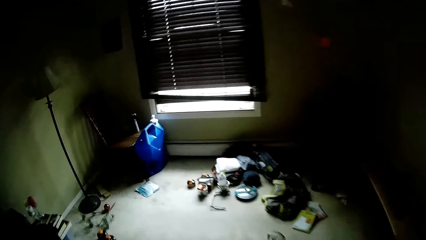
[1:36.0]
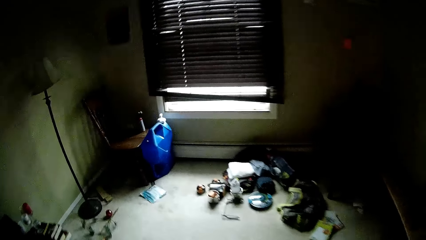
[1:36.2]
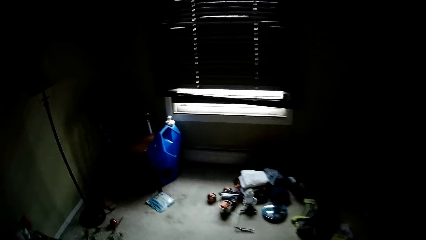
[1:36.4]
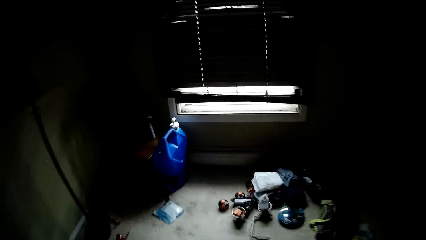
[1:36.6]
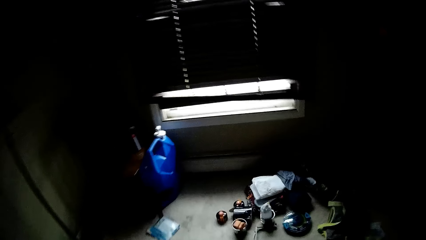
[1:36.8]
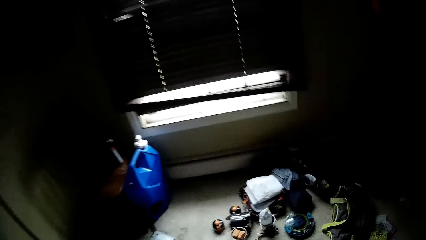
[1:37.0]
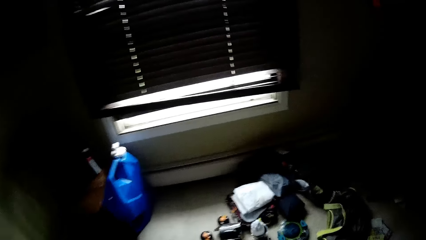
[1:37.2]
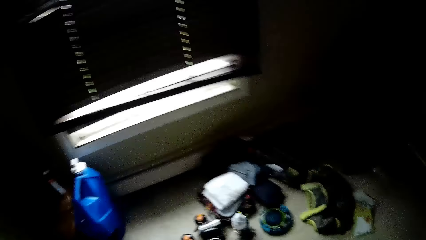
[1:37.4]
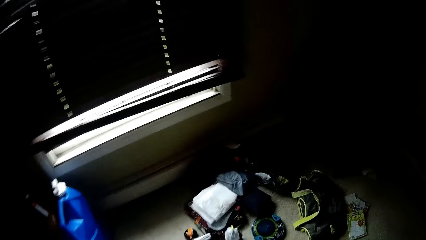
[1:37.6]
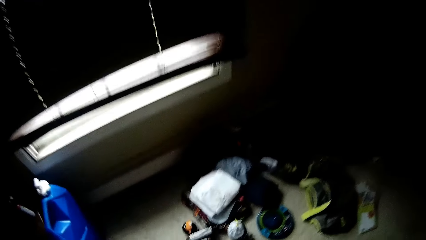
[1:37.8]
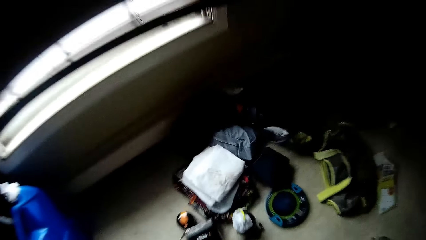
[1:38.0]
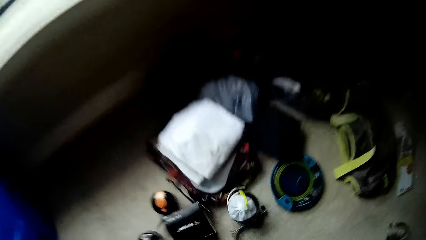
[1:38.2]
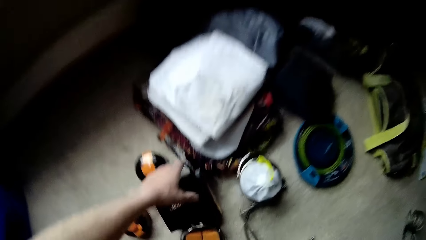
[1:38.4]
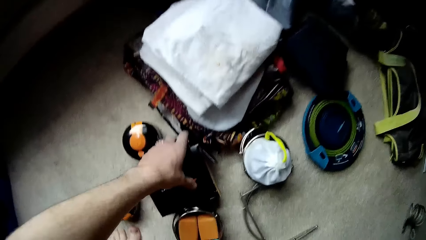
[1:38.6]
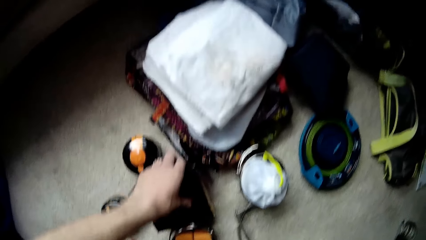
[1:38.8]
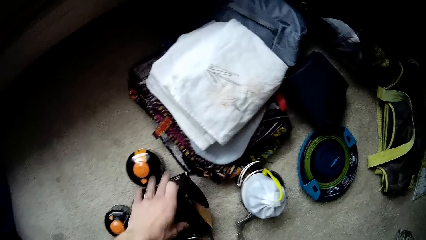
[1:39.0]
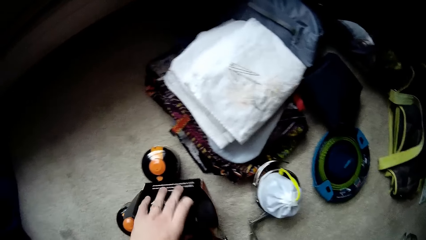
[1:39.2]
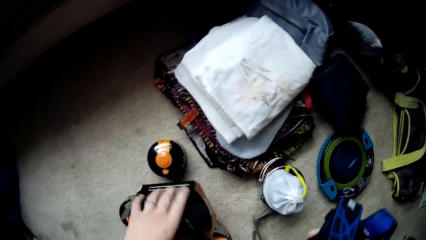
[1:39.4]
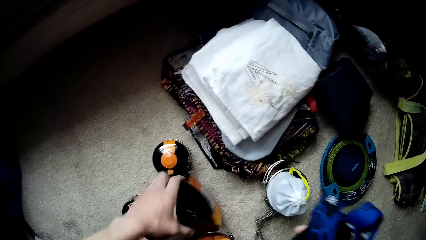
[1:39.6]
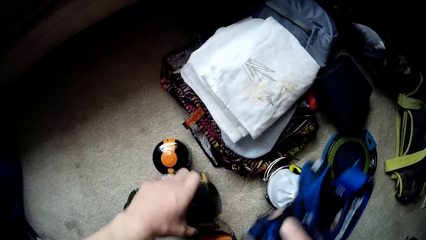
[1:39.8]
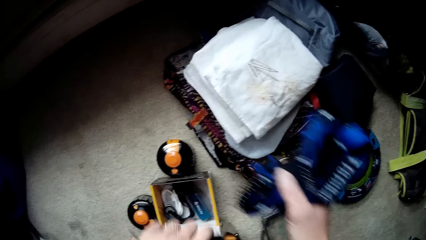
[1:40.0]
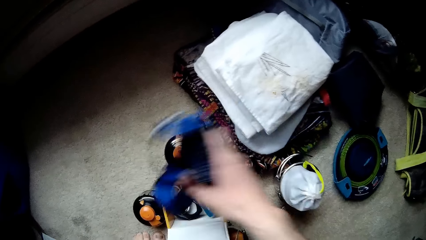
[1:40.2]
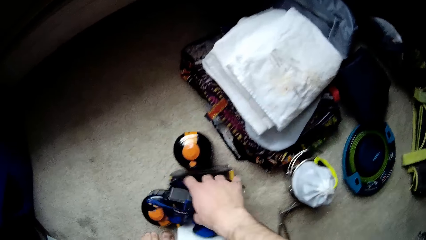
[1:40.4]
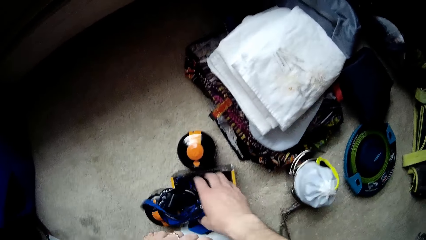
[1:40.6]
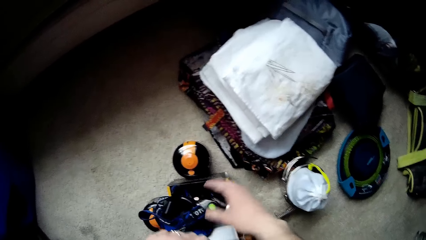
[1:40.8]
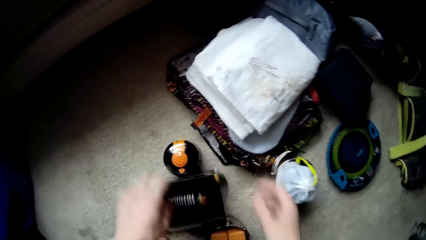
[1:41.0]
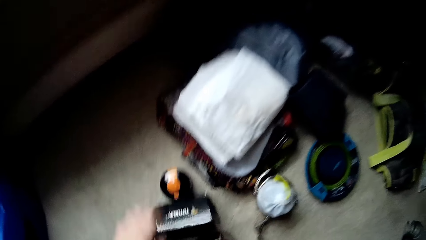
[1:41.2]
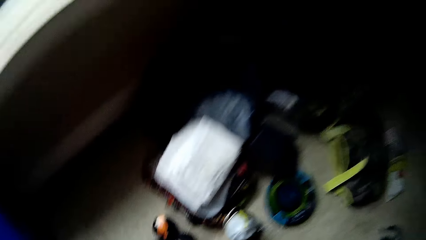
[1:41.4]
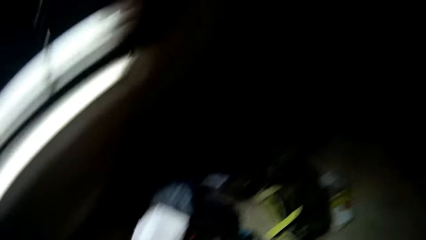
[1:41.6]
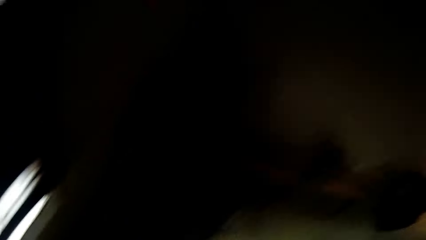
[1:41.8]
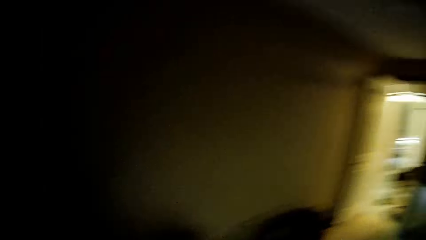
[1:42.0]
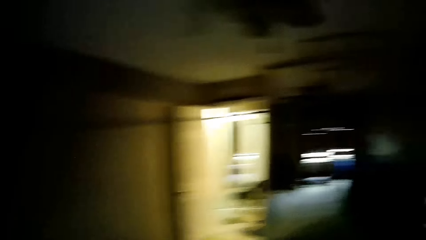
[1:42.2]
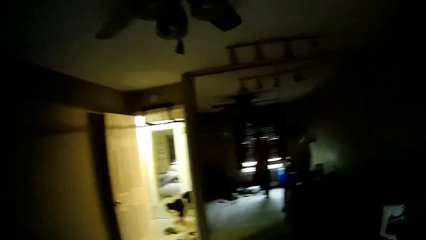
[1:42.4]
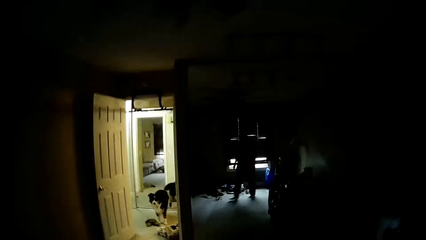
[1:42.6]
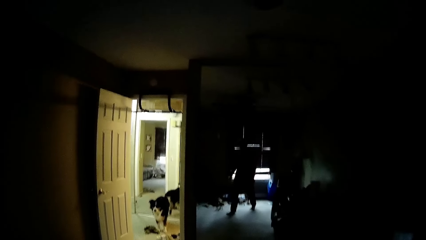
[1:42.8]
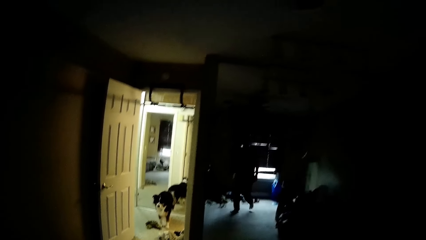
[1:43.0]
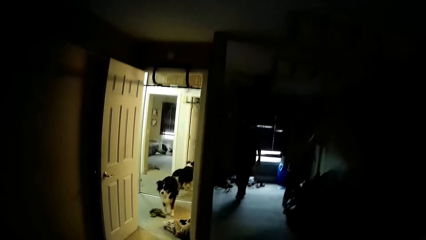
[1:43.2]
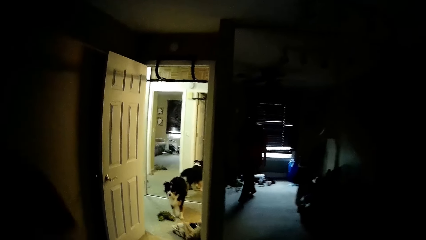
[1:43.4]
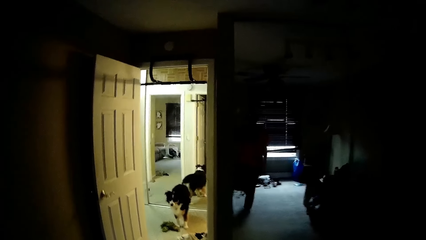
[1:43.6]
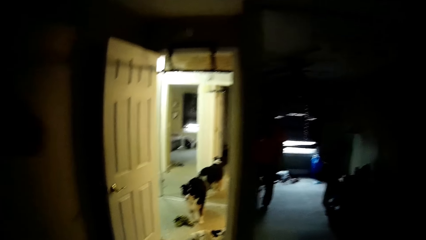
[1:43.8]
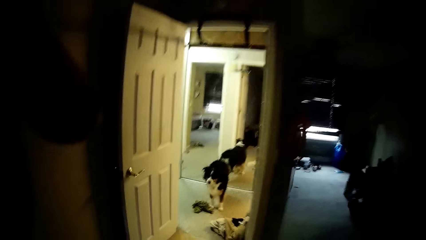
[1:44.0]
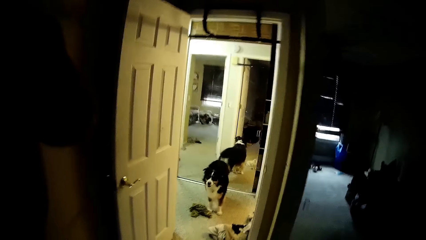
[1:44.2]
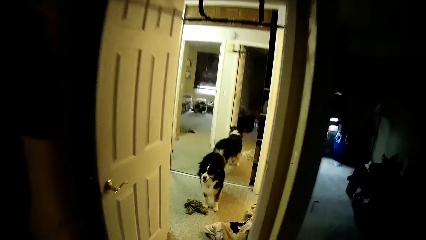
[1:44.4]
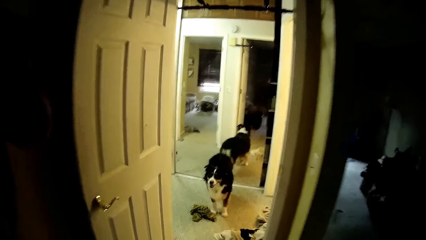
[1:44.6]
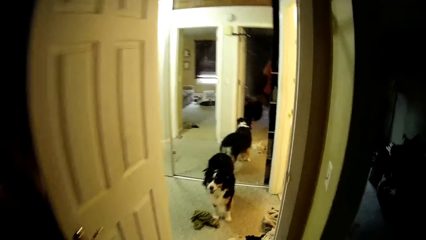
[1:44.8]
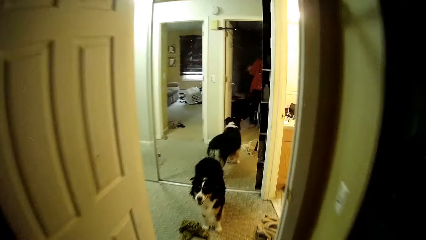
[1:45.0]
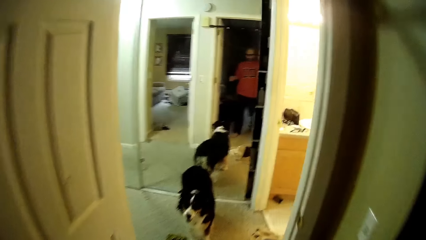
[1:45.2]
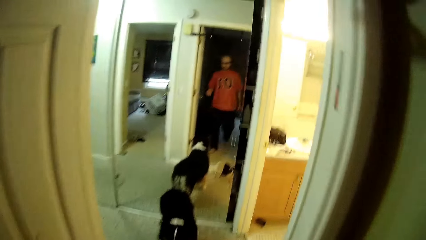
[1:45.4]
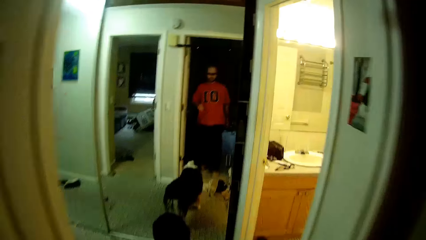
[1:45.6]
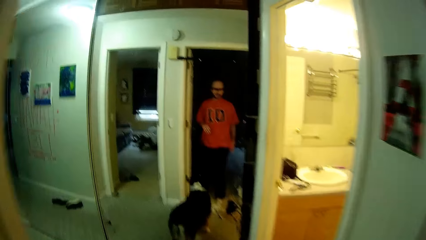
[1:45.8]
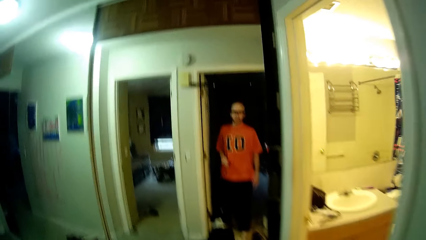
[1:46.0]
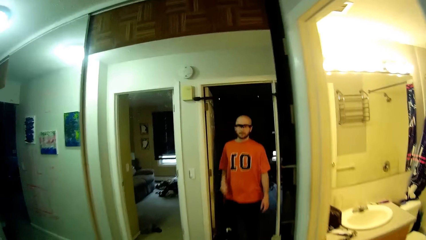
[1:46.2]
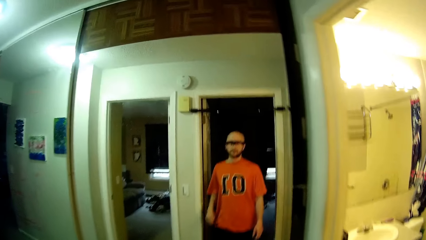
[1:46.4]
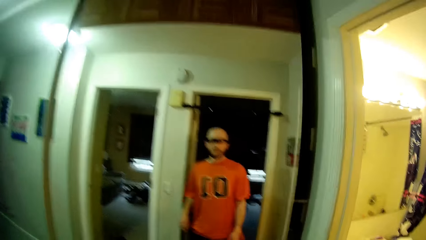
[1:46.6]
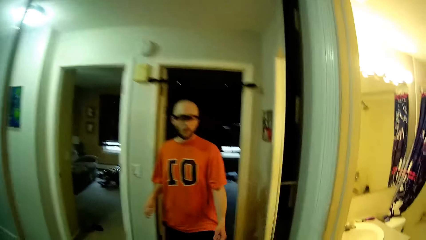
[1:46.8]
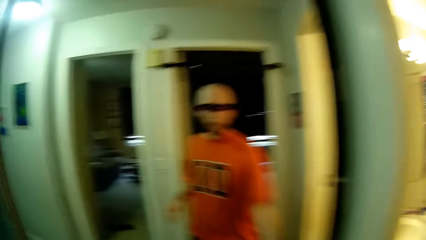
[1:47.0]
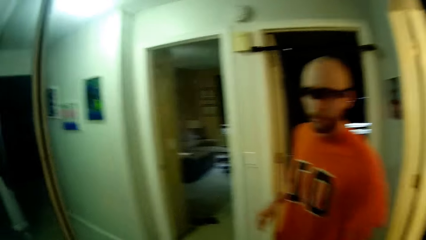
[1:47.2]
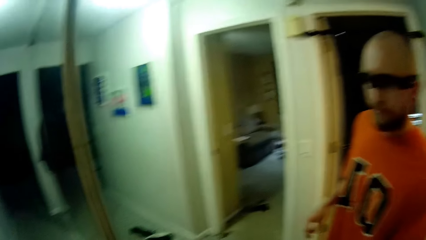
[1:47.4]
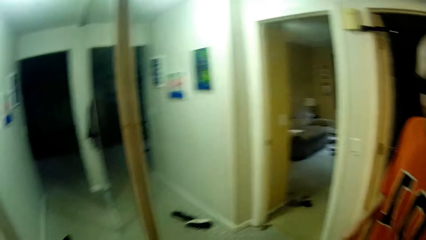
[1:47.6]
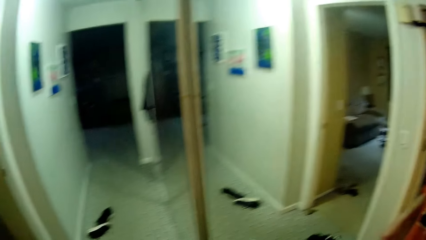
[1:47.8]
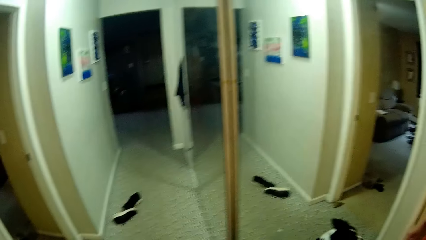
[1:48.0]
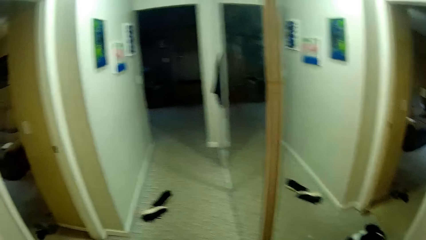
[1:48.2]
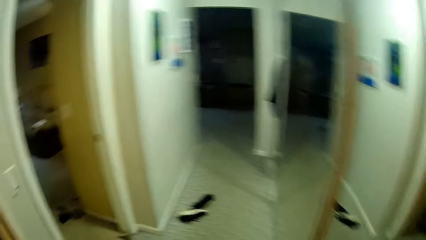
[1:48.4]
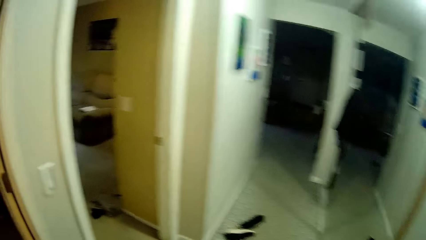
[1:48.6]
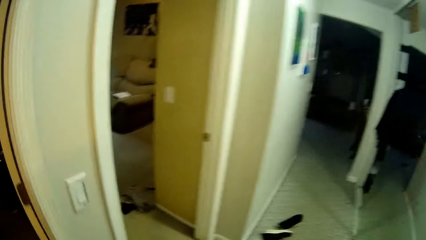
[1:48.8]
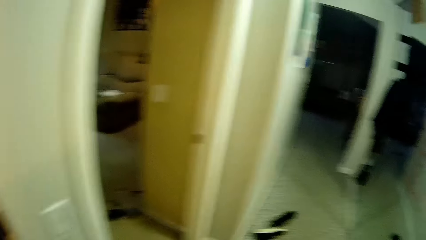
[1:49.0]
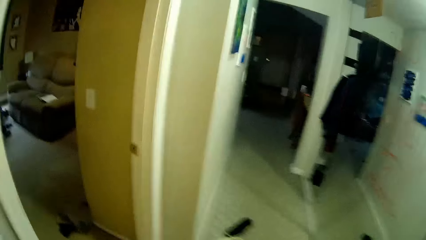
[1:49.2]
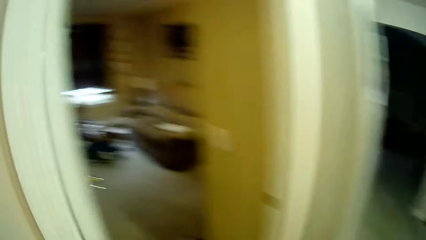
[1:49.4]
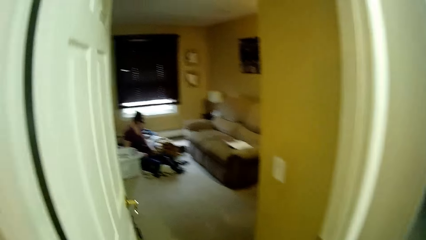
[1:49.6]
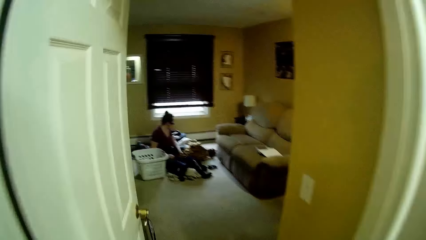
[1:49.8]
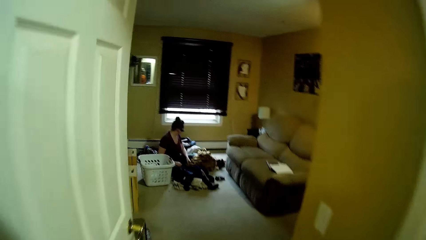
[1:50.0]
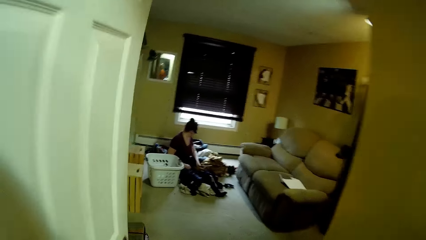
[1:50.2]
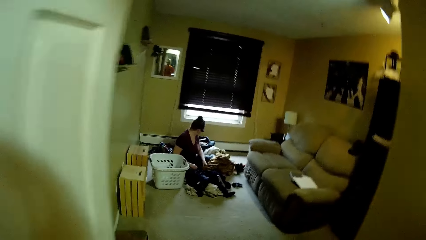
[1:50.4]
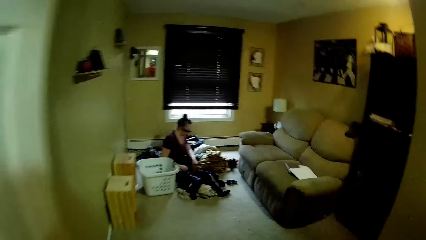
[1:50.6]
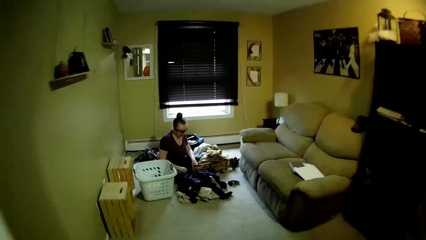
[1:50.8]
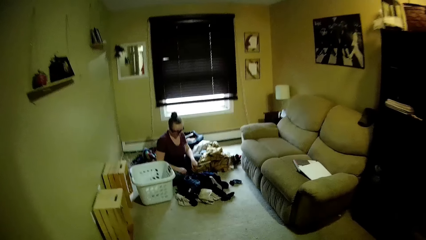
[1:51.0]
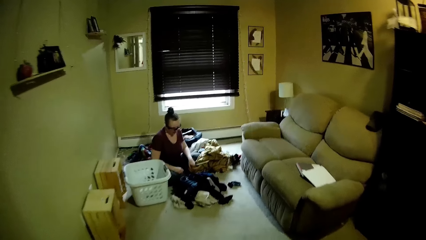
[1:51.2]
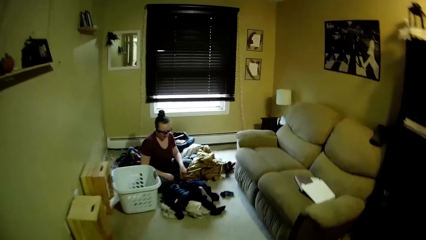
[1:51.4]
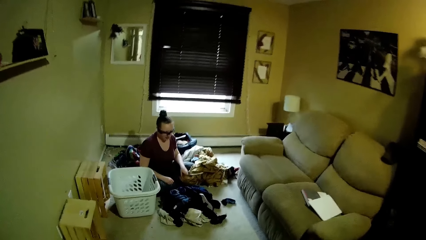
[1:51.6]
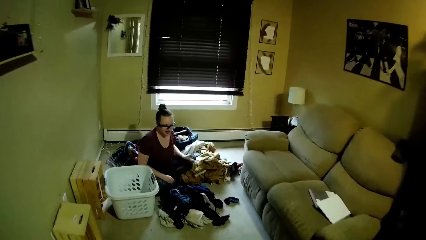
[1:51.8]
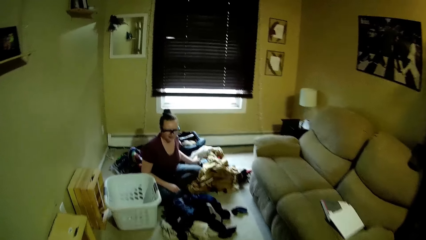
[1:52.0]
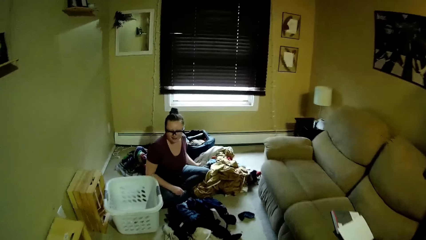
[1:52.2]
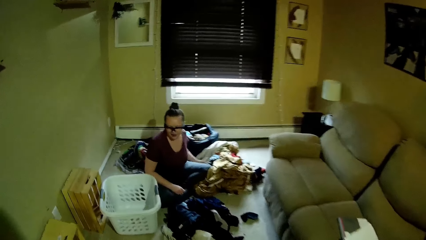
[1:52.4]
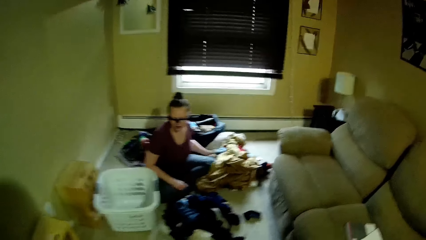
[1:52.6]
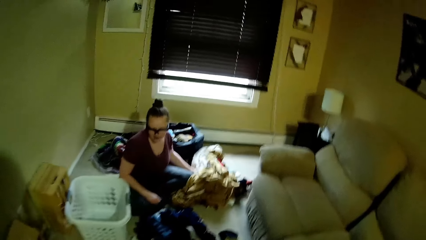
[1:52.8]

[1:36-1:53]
The camera wearer holds a carton with his hands. He opens the carton with his left hand. He drops an object in the carton with his right hand. He closes the carton with his left hand. He walks around the house. He moves into a room.
